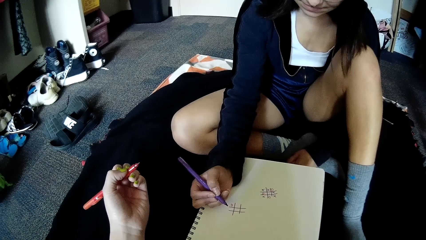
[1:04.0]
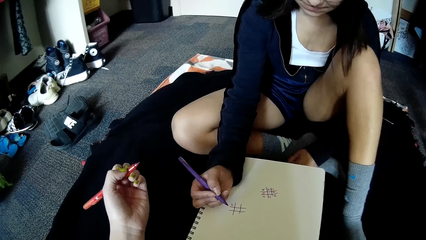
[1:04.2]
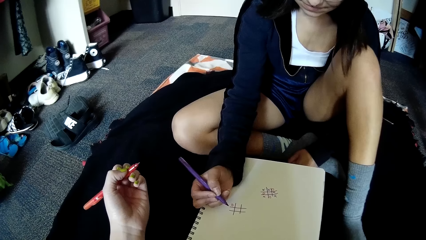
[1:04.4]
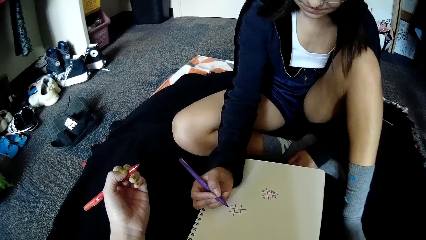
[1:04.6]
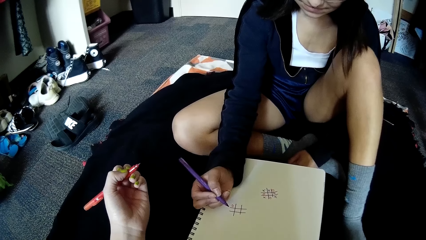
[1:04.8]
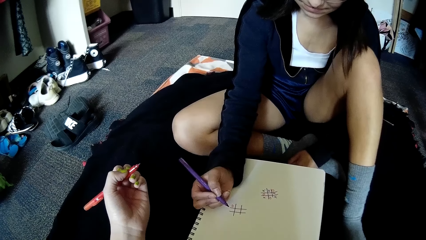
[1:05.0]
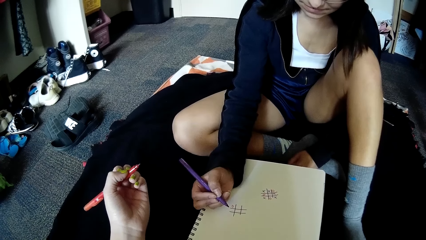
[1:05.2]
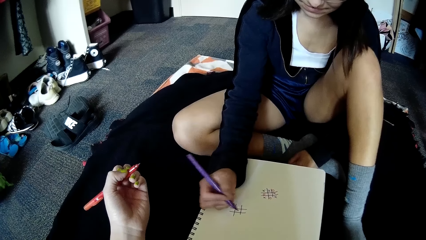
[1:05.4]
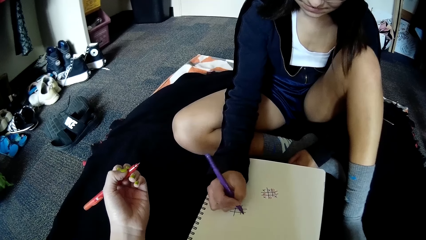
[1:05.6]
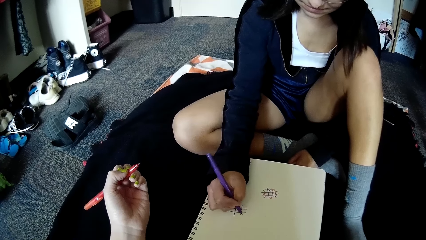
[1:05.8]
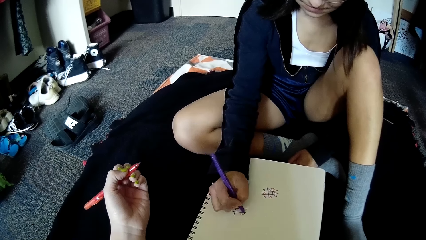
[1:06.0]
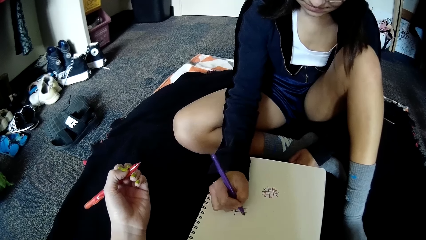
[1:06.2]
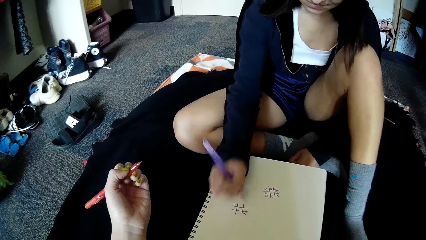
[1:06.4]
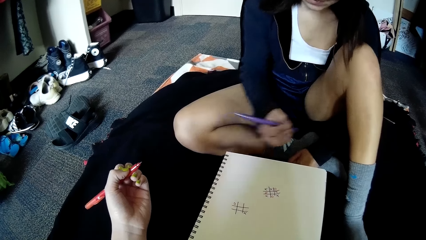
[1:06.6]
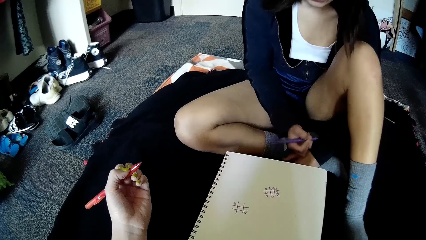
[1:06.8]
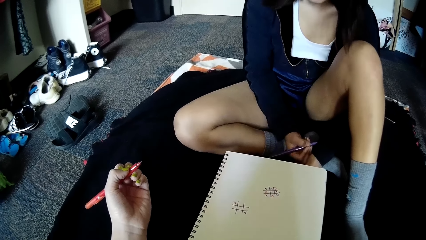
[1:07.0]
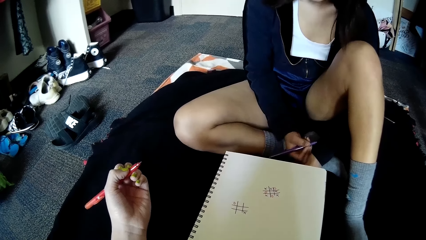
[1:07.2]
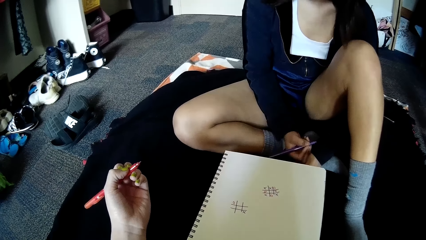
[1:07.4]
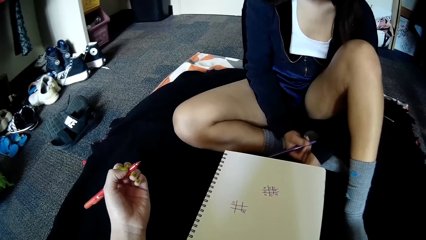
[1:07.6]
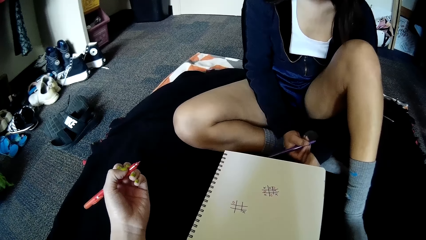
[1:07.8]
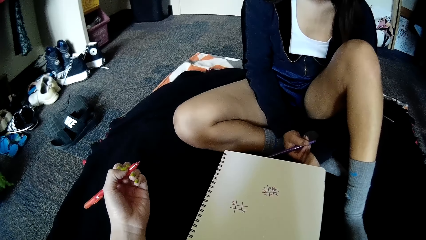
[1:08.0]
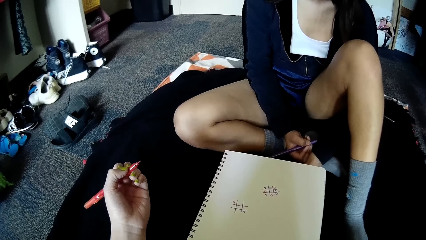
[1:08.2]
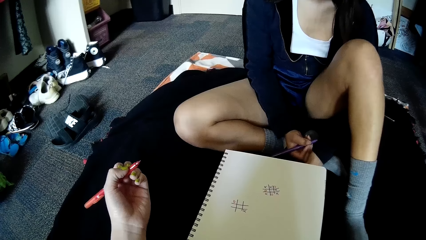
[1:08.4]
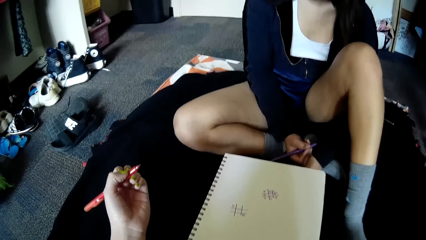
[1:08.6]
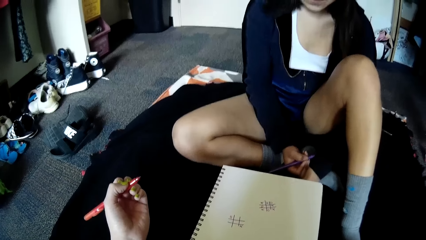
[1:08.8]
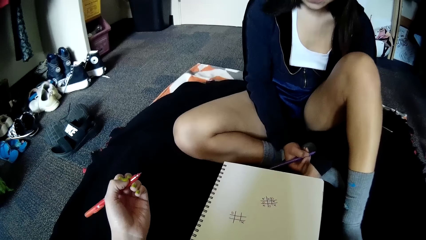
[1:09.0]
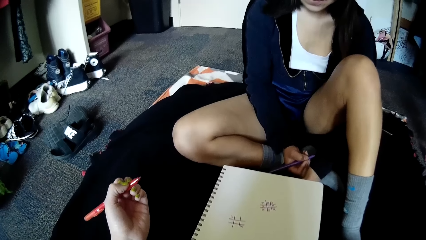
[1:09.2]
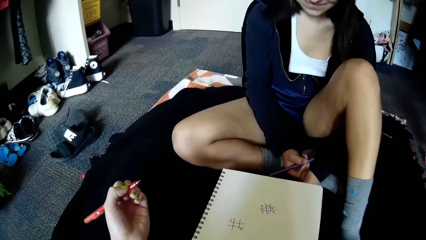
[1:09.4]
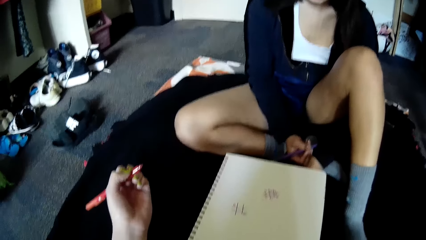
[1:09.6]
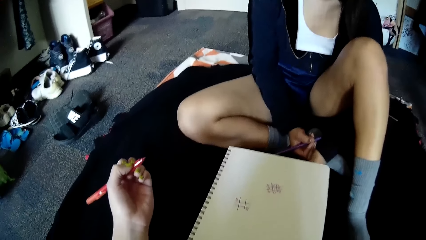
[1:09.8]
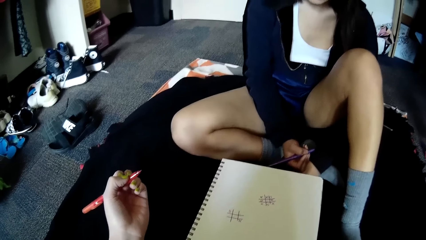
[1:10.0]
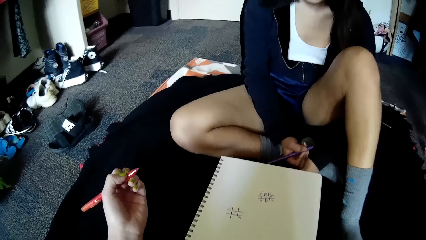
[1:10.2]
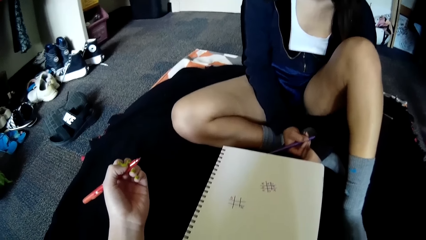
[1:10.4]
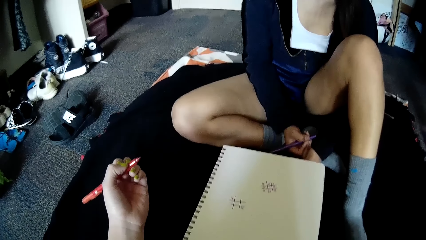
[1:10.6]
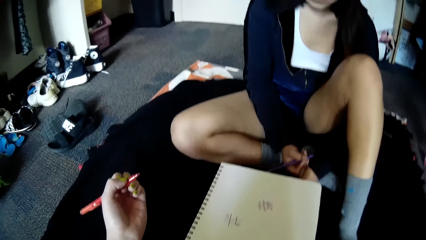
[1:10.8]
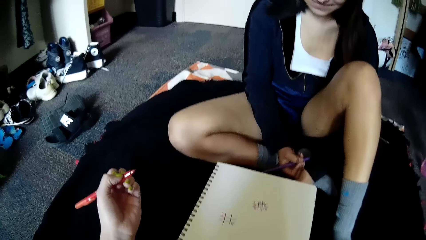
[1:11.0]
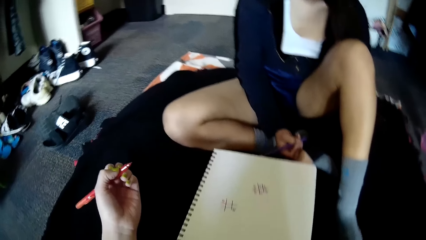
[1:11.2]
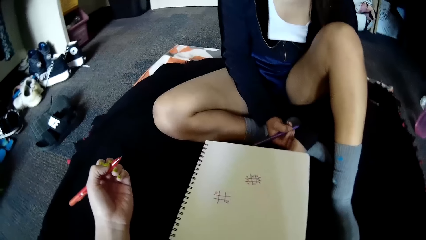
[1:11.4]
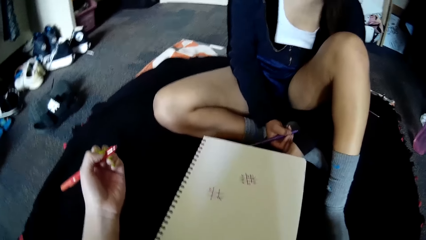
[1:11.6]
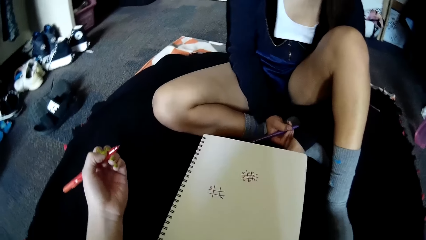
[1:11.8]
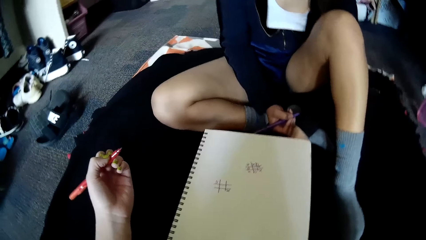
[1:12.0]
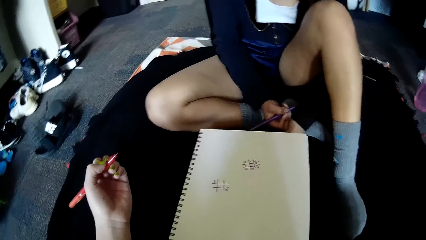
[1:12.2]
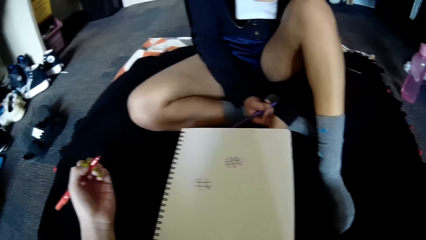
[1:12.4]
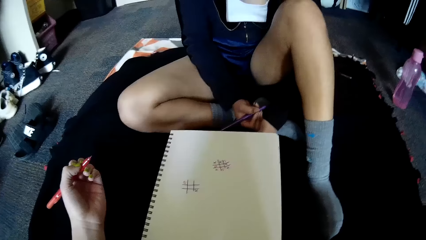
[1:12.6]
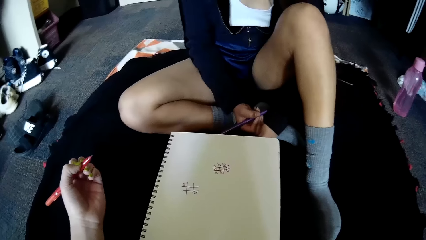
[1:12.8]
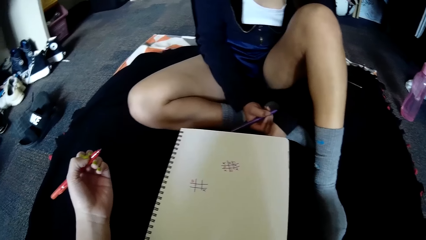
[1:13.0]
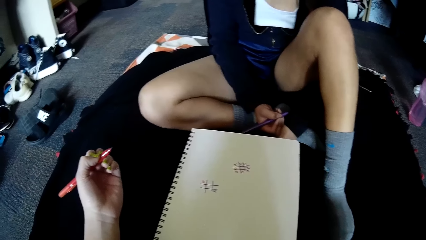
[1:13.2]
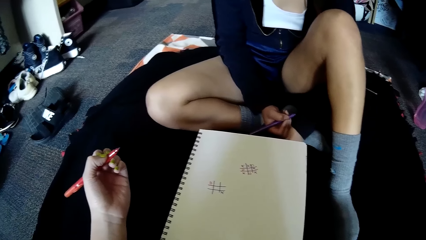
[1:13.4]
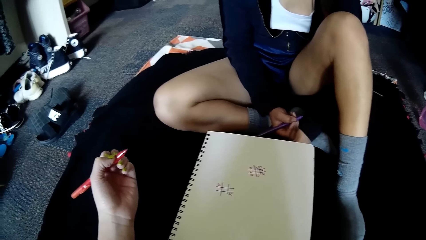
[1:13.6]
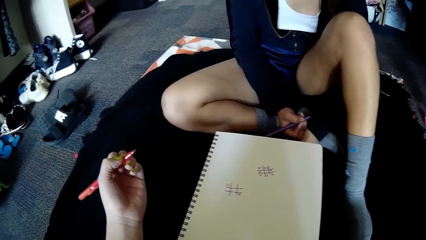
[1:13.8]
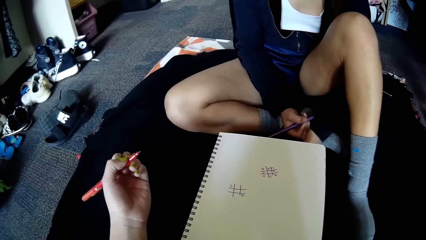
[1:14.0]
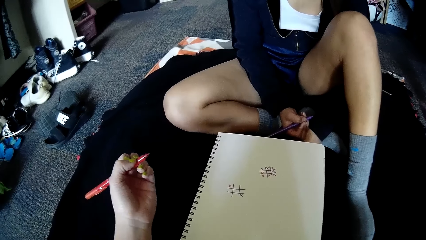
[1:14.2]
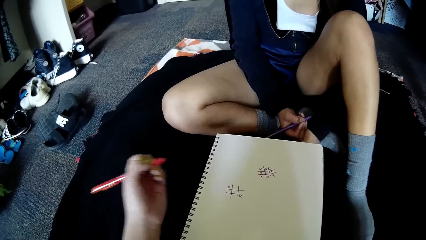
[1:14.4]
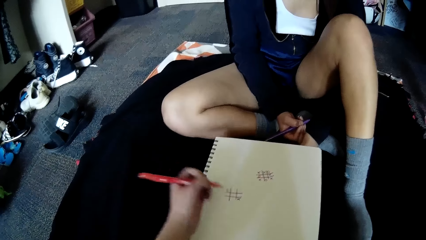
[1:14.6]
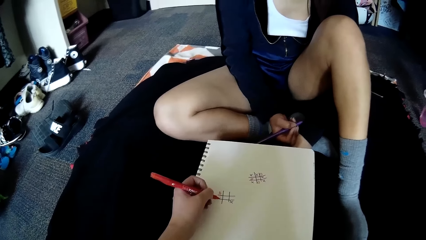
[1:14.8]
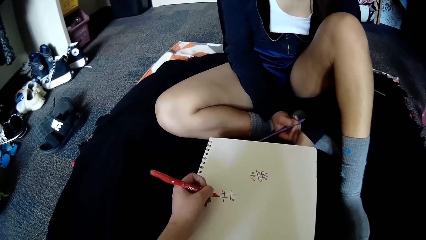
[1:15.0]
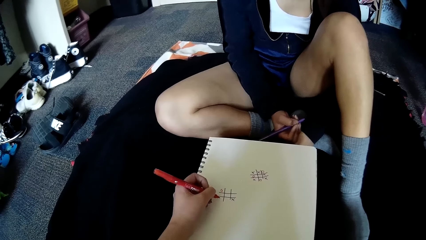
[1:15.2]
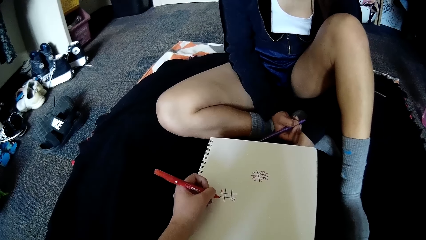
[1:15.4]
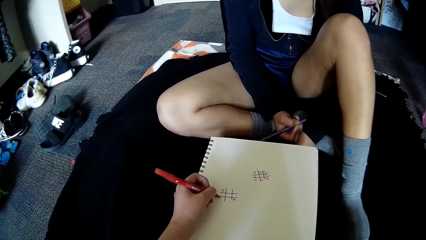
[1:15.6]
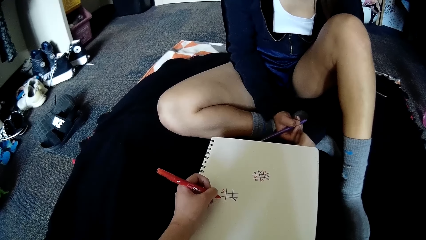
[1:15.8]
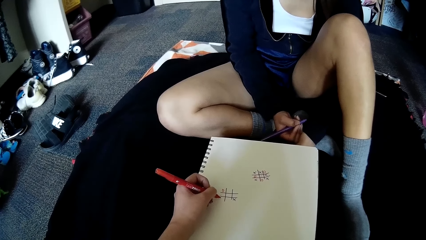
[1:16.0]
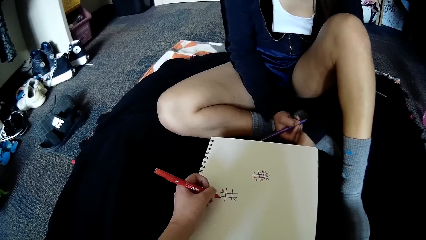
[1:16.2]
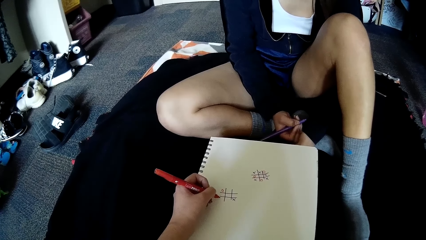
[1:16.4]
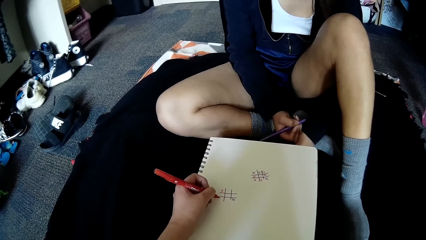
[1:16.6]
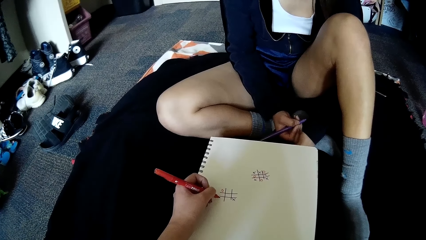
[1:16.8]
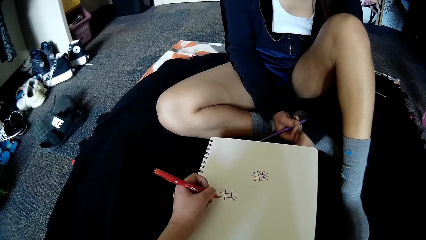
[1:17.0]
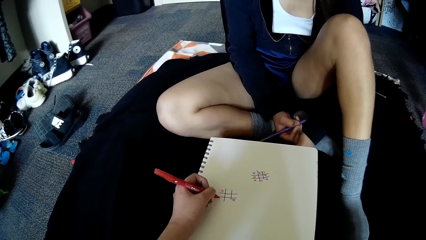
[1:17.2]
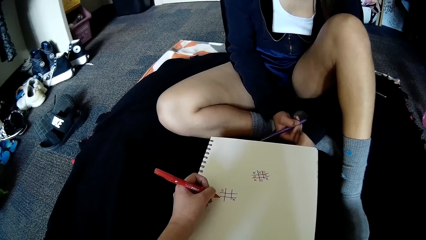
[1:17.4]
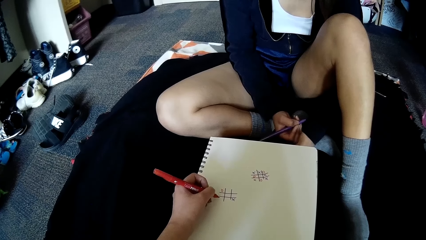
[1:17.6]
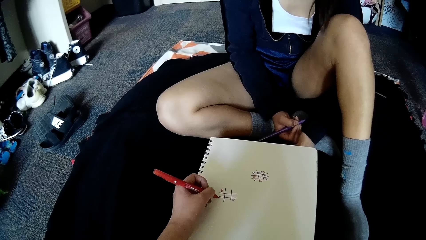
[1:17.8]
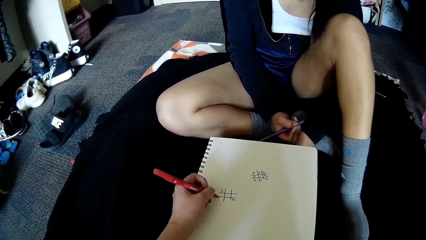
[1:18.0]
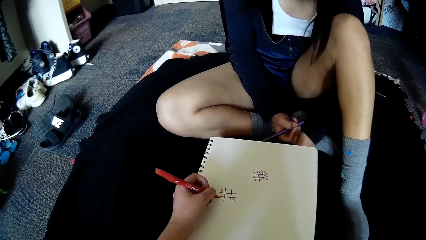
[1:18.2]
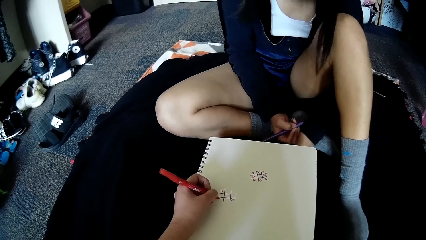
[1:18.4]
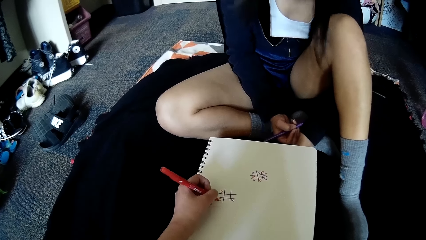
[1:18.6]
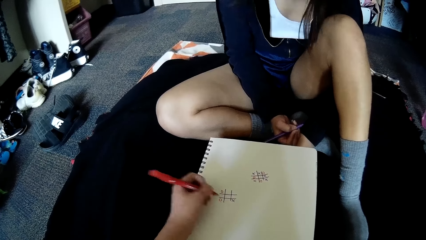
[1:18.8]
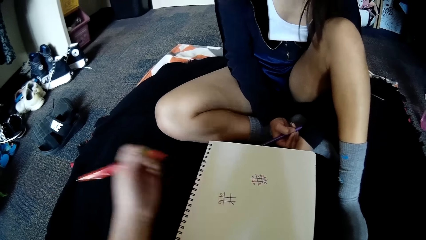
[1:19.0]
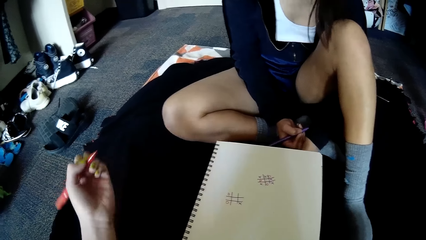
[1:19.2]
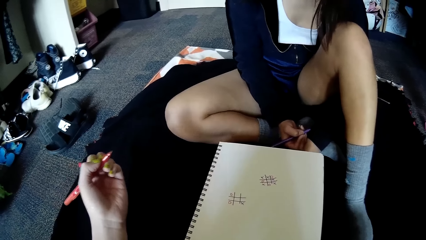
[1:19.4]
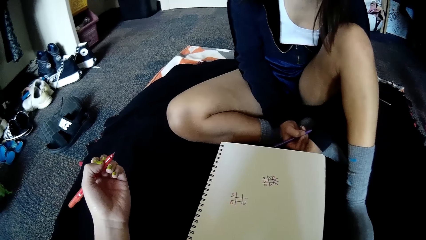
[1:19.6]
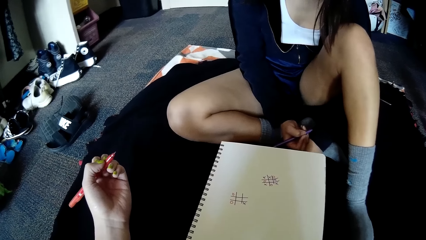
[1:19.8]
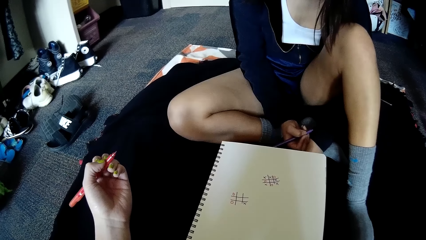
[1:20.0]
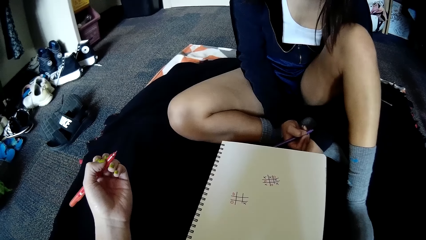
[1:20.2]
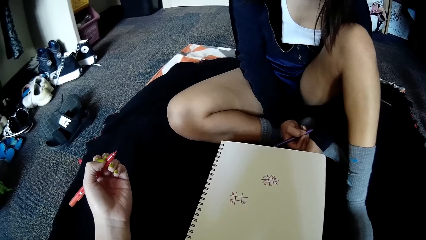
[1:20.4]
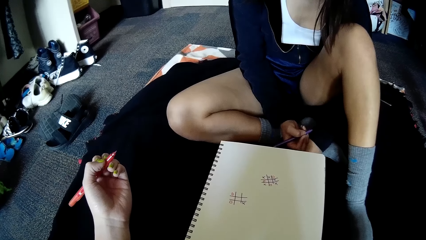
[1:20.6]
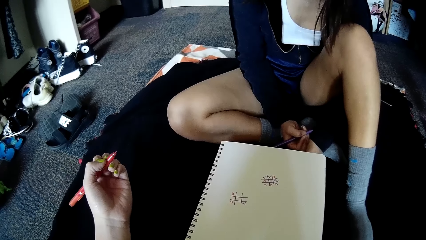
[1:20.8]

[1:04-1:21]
The woman writes on the book on the floor with the pen in her right hand. The camera wearer places her left hand on the book on the floor. She writes on the book on the floor with the pen in her left hand.
